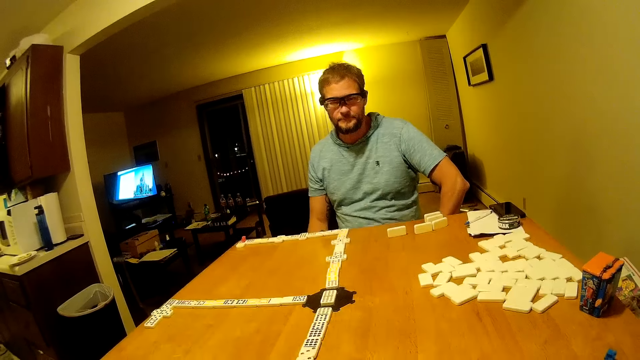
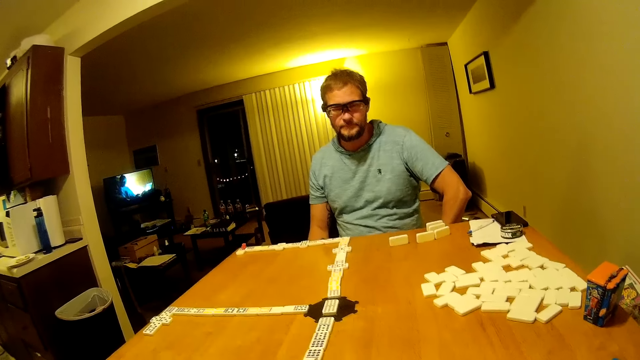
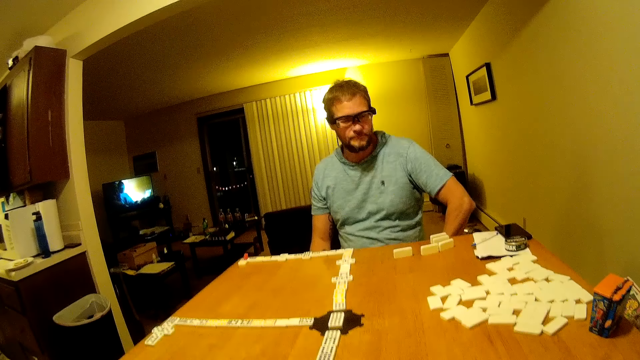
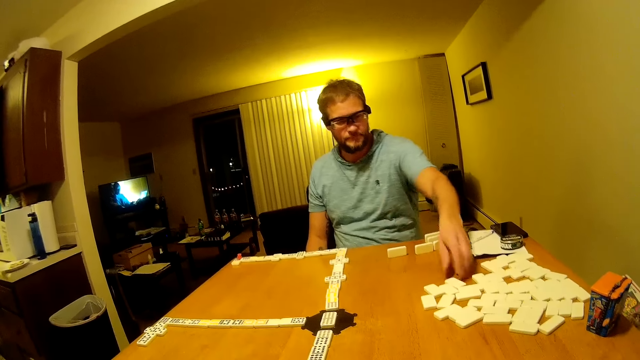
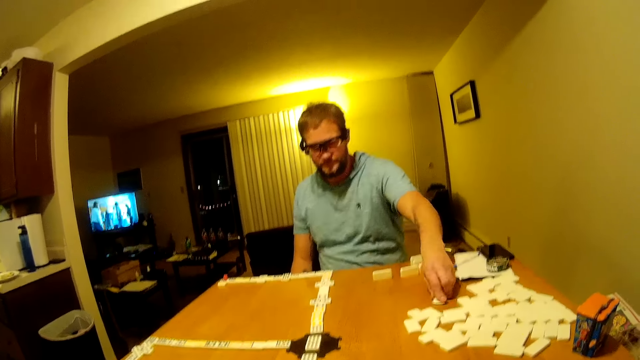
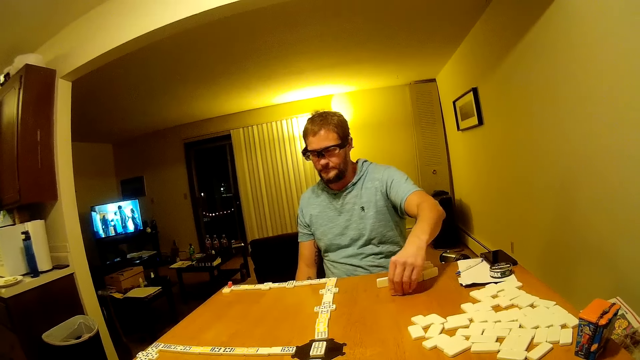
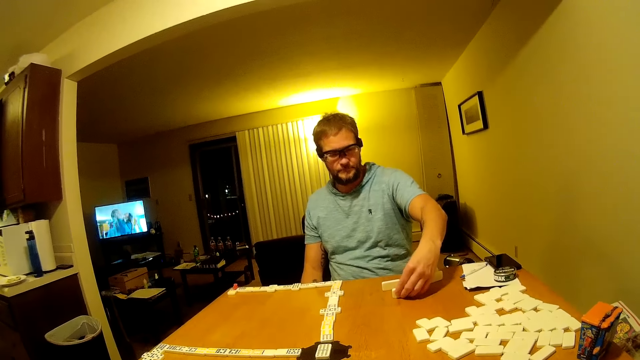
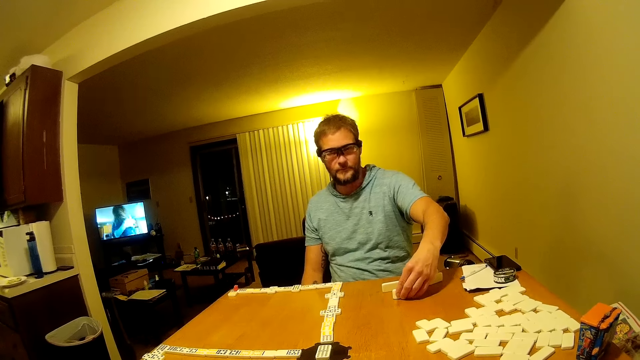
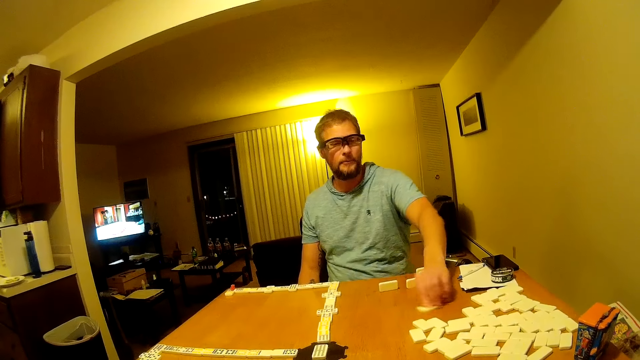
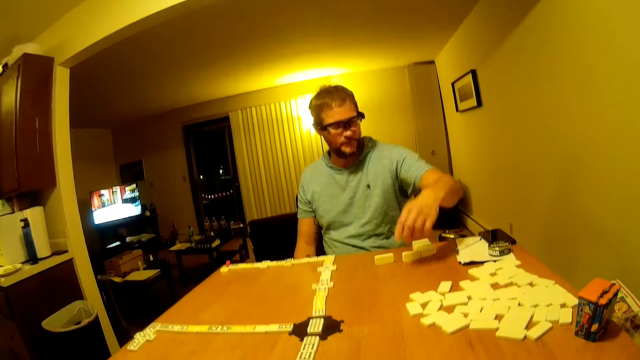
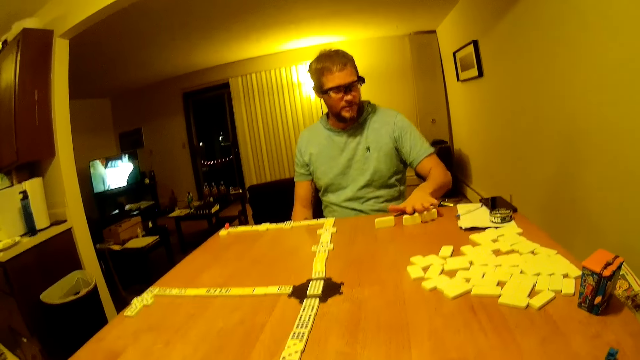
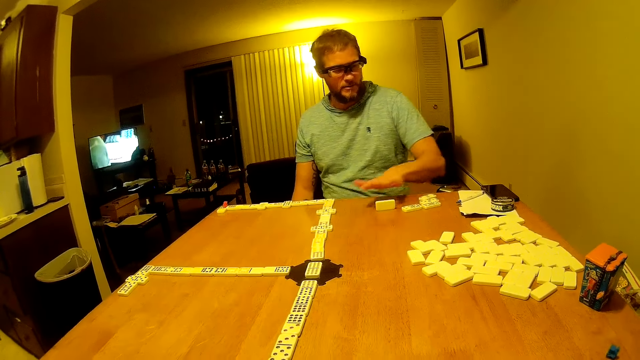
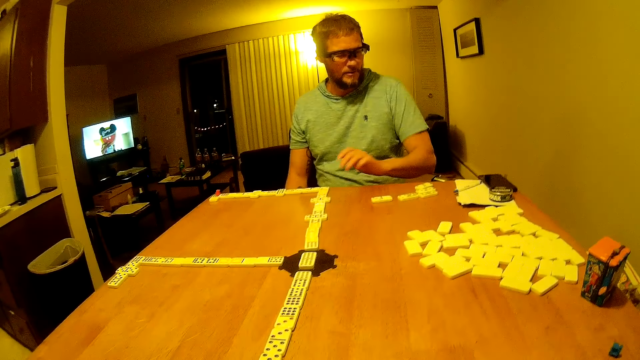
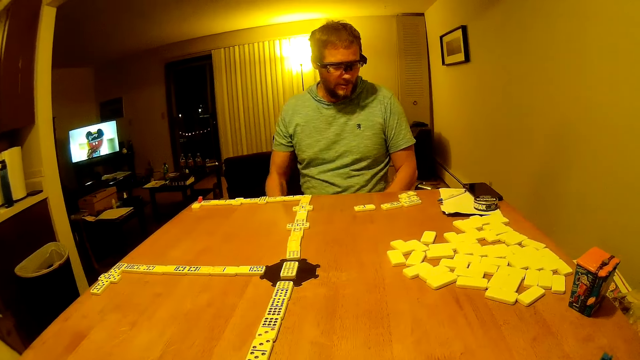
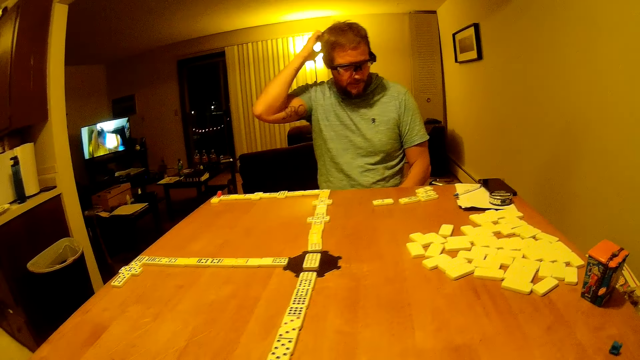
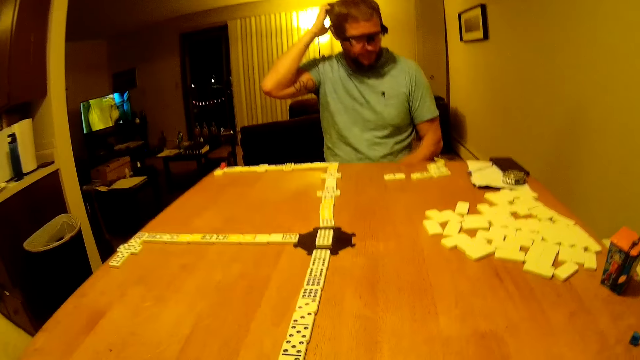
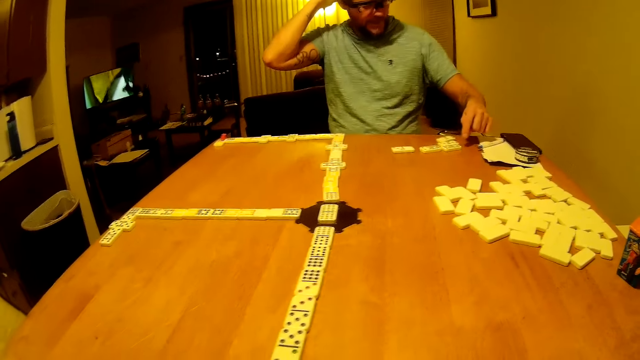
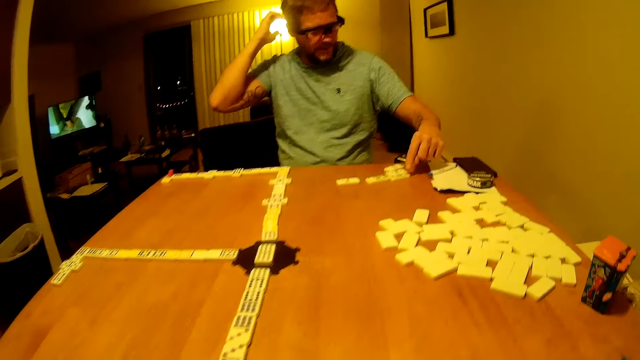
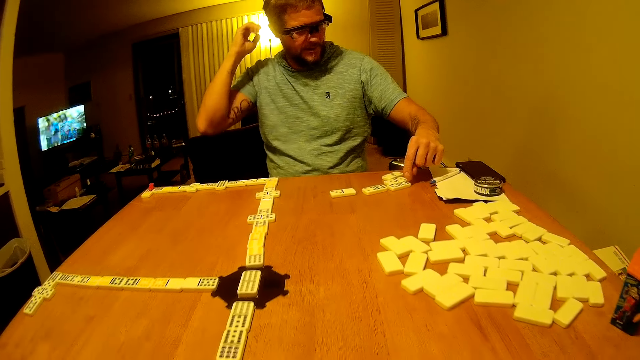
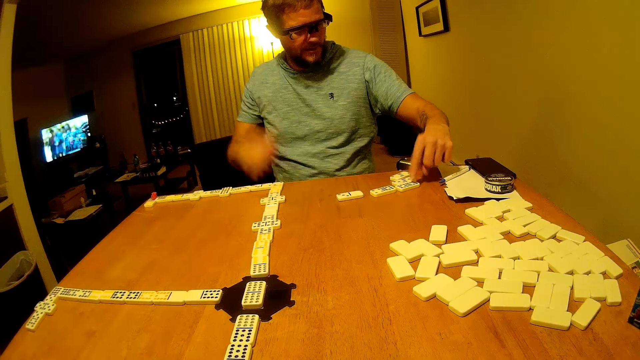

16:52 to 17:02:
A man moves a domino piece on the table. The man picks up the domino from the table. He stares at the domino piece. The camera wearer speaks. The man holds the domino on the table. He moves the domino piece on the table and speaks. He returns the domino on the table, turns the domino pieces, lowers the dominoes, and scratches his head. He moves the domino pieces on the table.

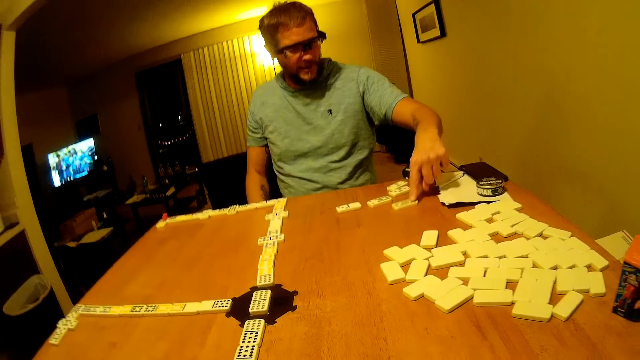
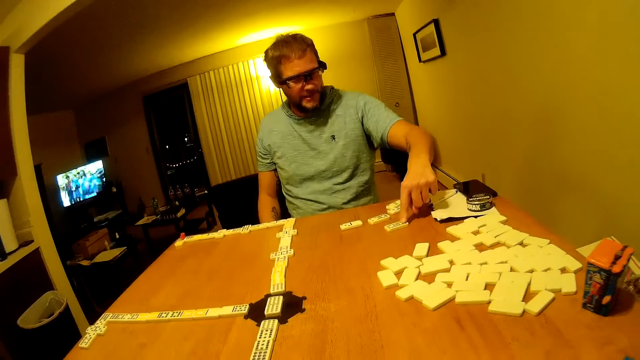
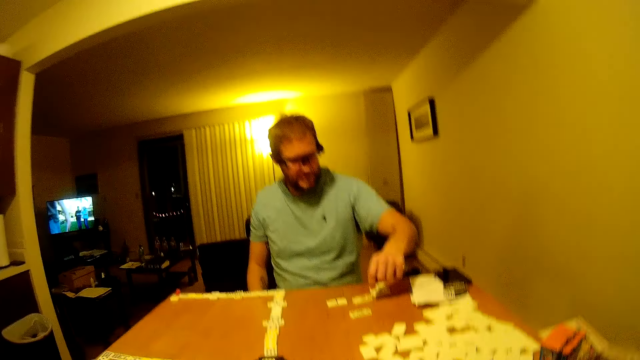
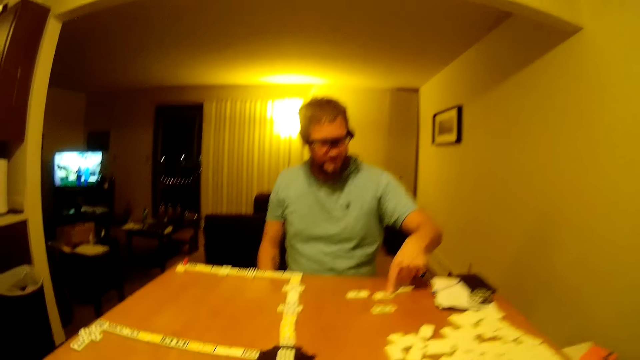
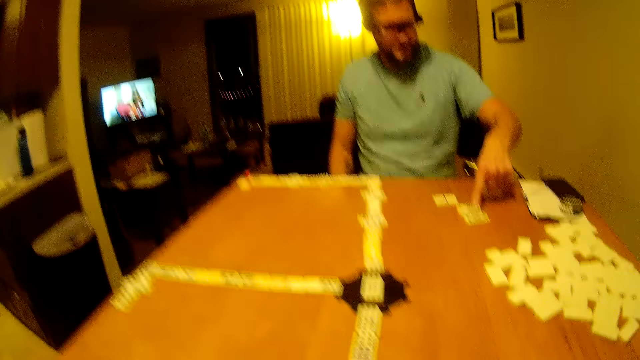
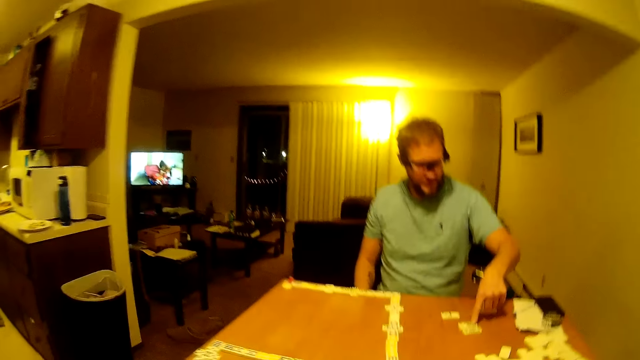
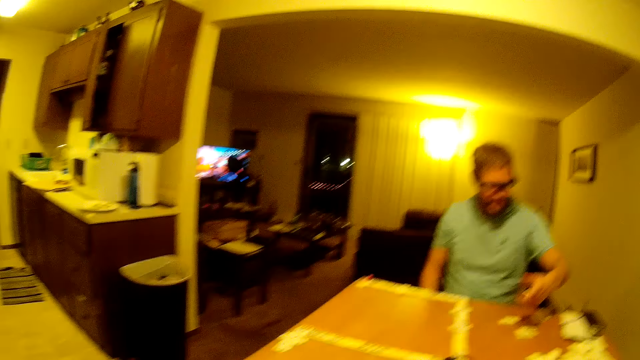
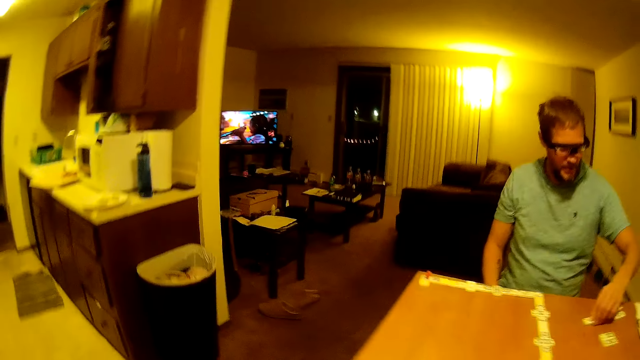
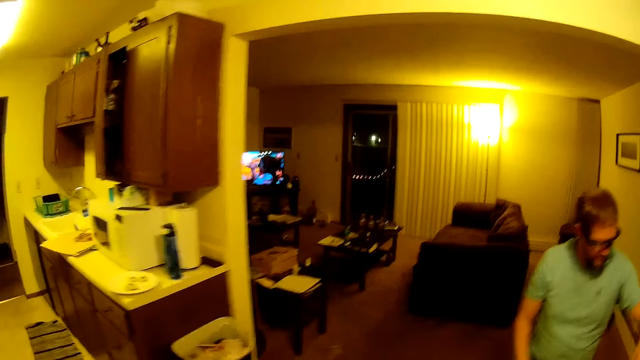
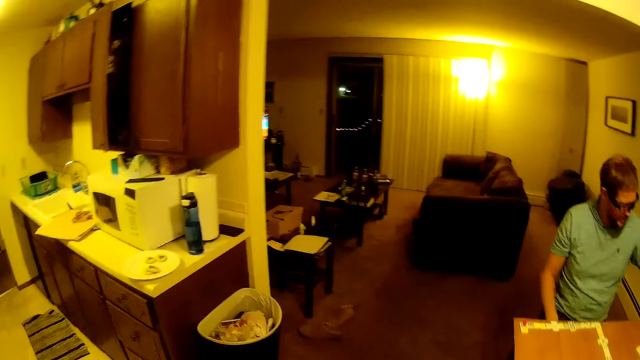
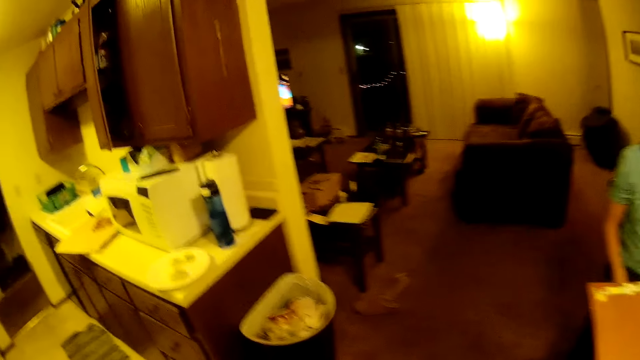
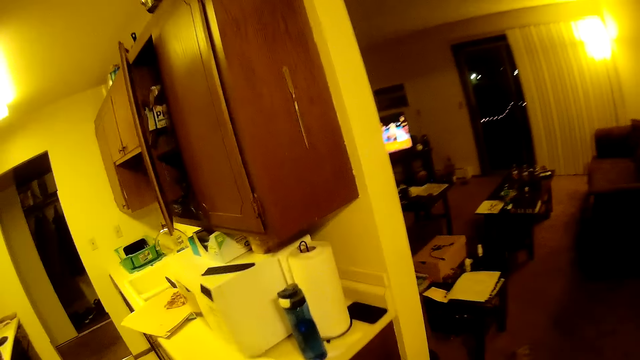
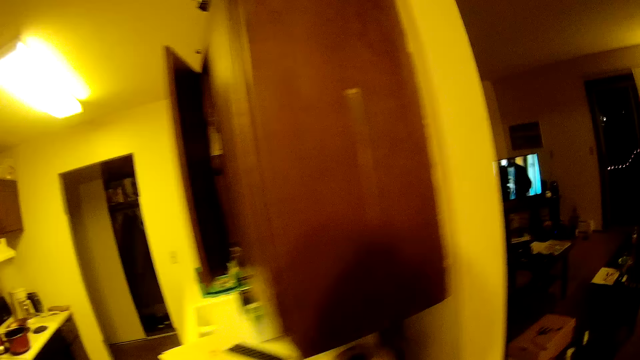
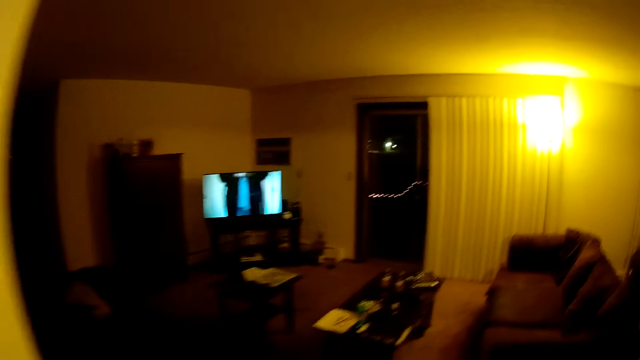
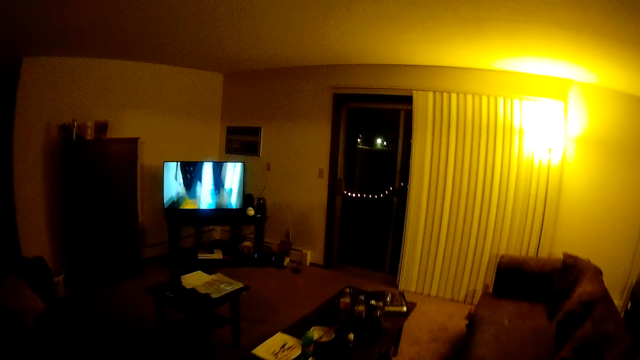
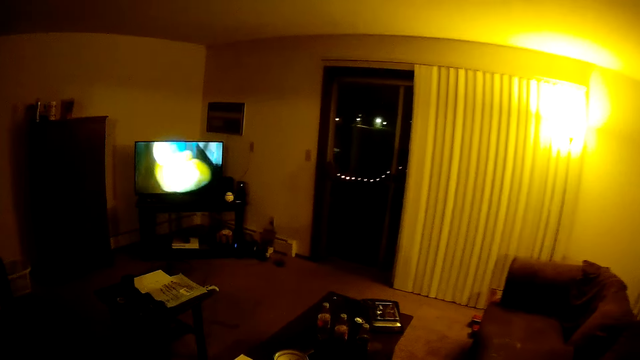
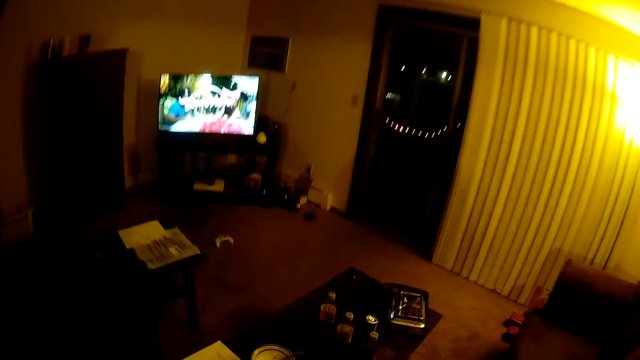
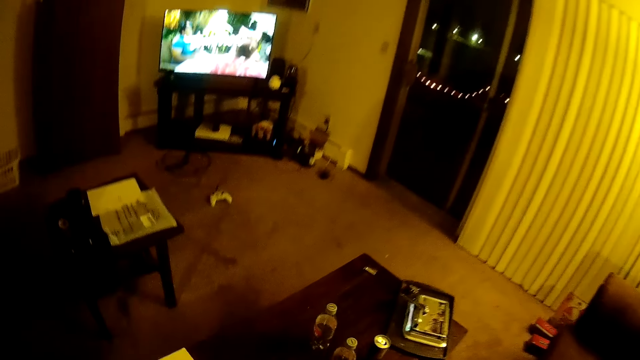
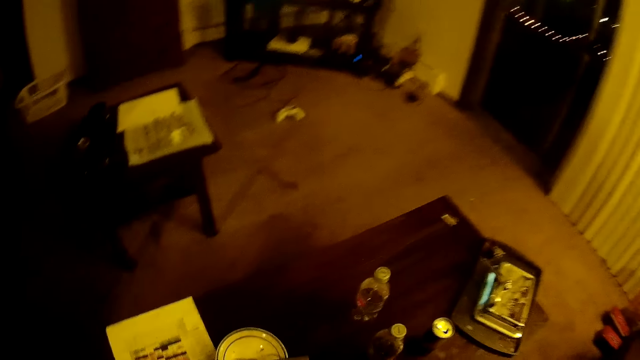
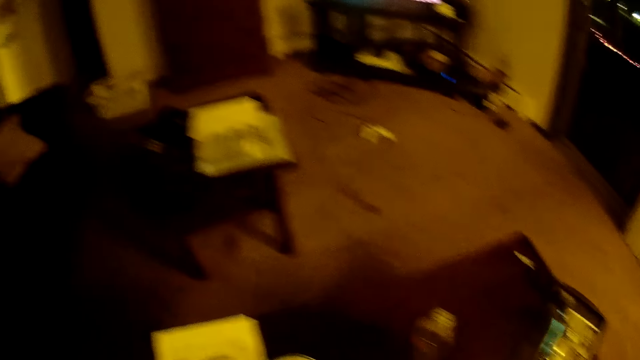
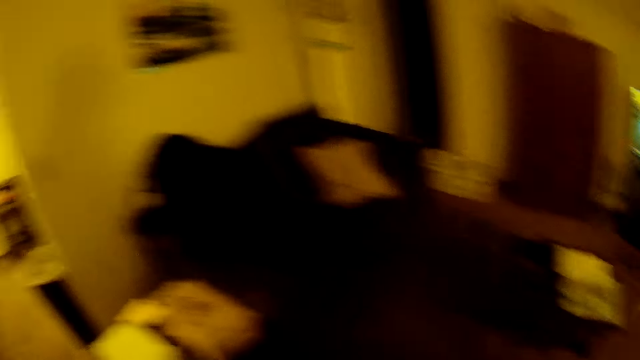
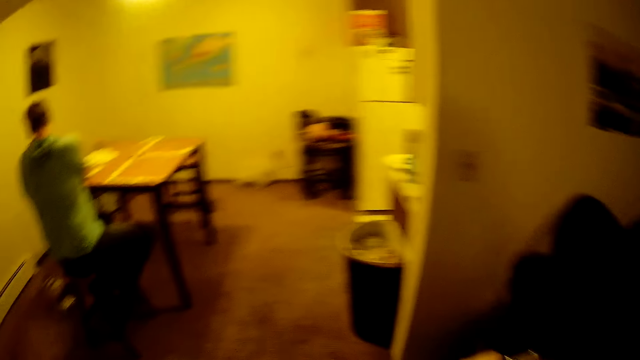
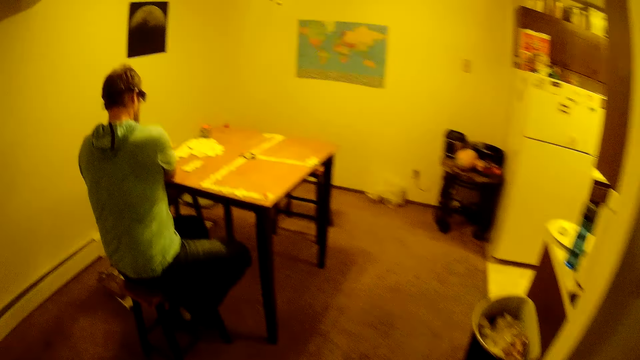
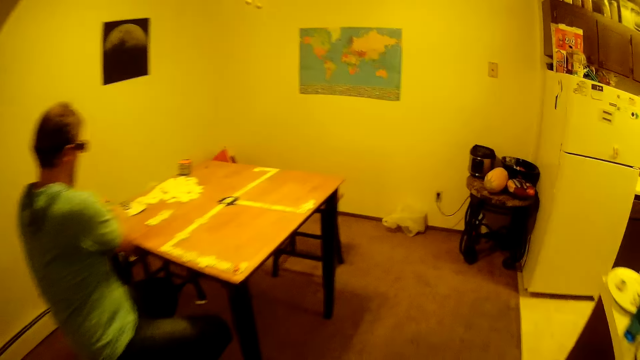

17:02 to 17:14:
A man counts the dominoes. The camera wearer walks around the house. They pick up a bottle.
